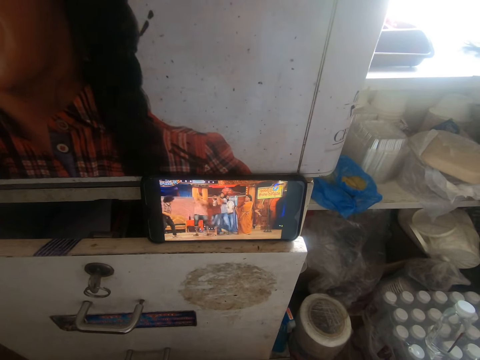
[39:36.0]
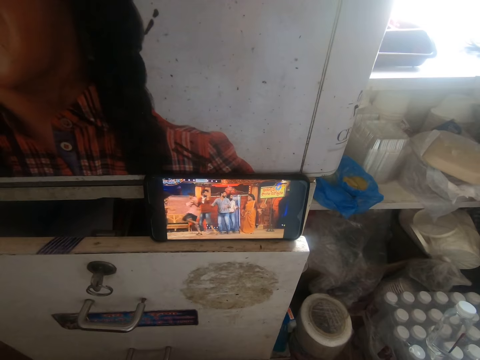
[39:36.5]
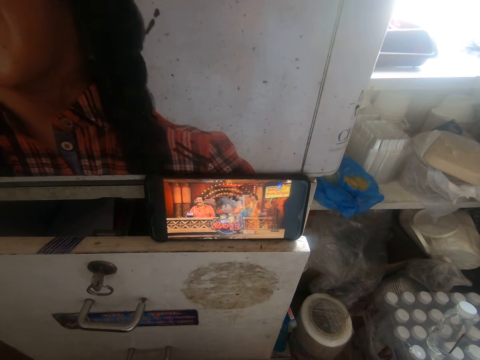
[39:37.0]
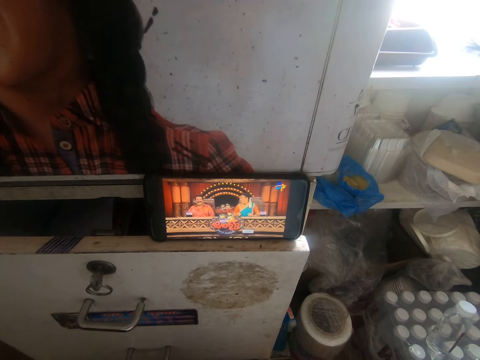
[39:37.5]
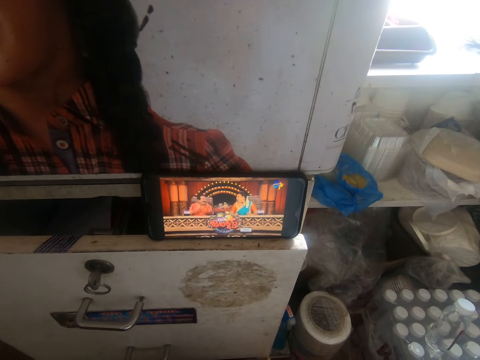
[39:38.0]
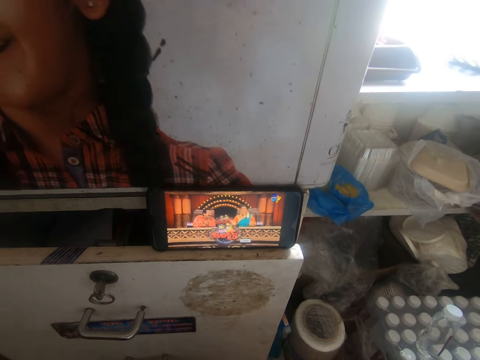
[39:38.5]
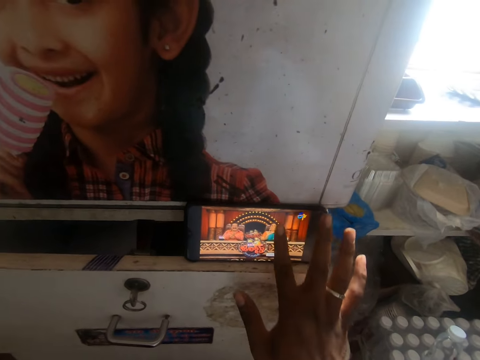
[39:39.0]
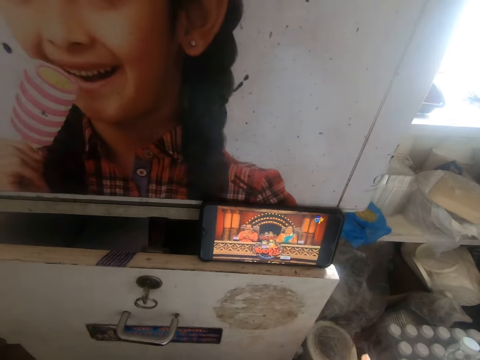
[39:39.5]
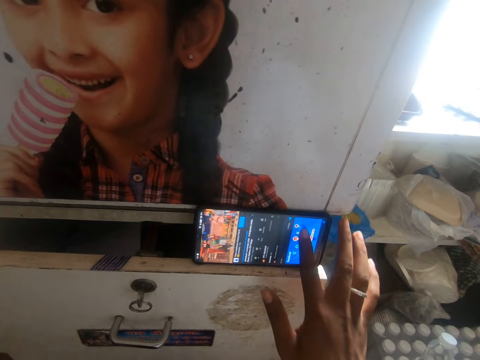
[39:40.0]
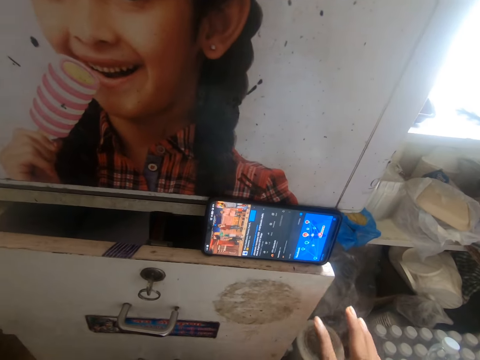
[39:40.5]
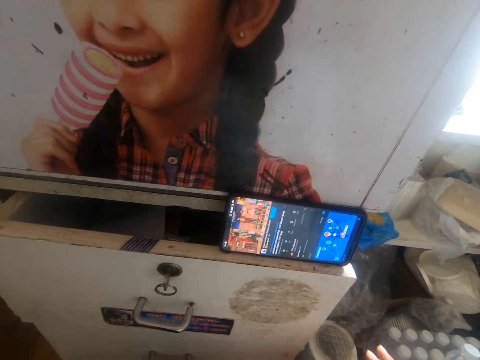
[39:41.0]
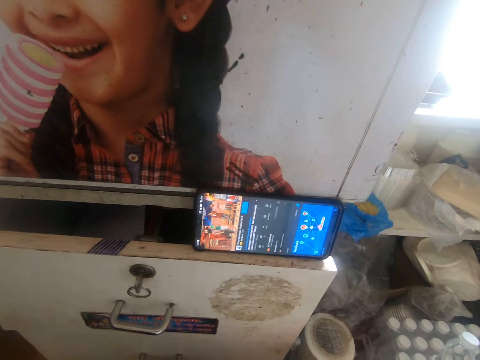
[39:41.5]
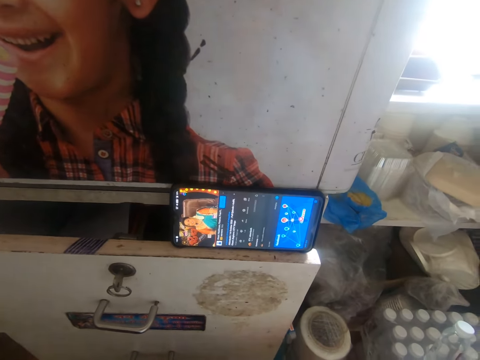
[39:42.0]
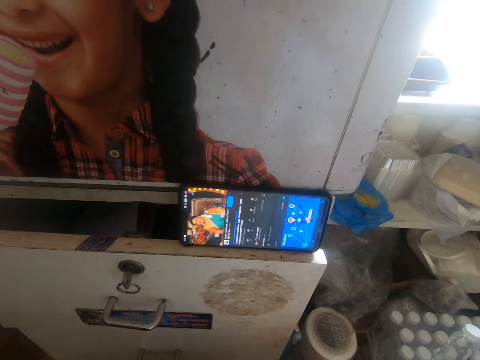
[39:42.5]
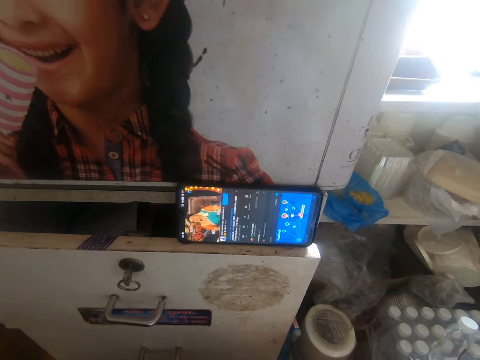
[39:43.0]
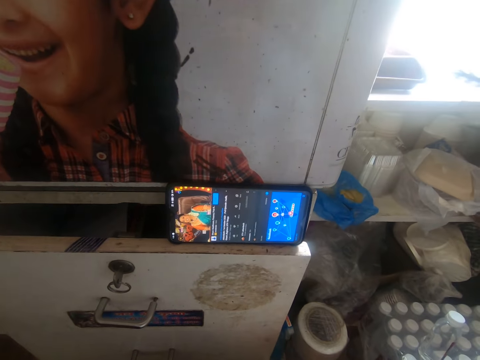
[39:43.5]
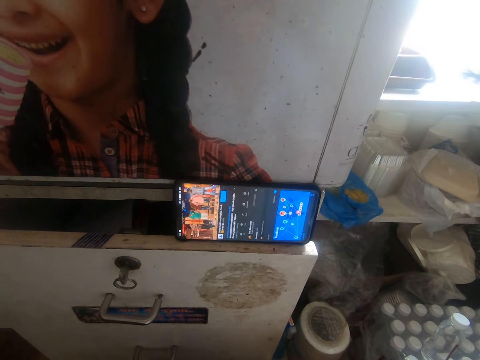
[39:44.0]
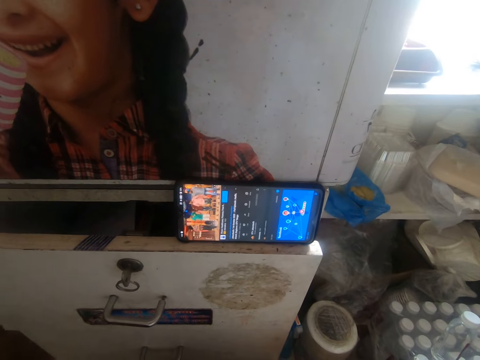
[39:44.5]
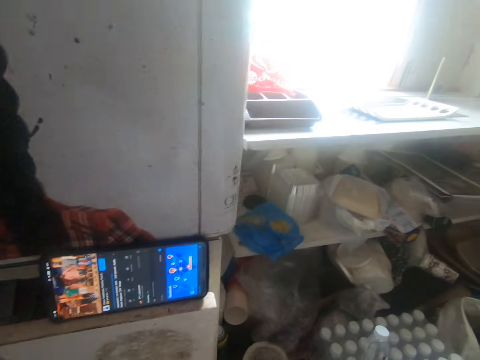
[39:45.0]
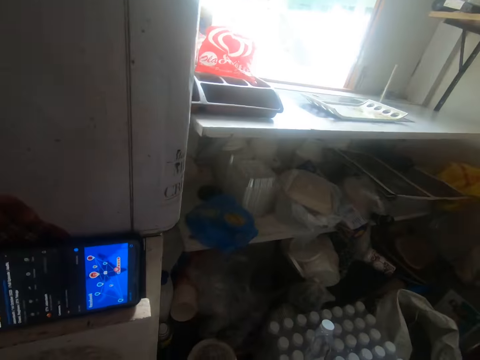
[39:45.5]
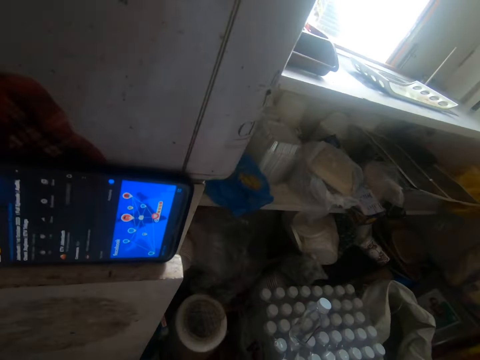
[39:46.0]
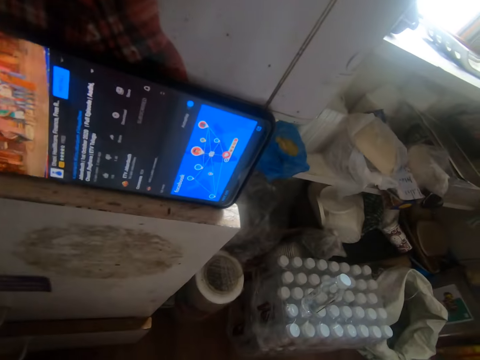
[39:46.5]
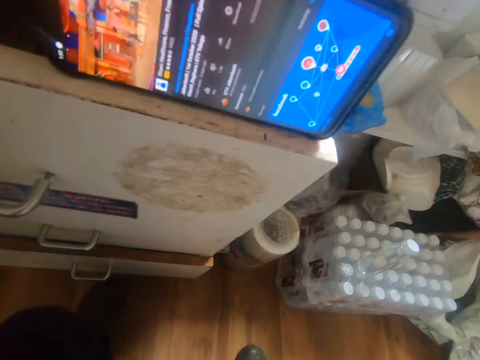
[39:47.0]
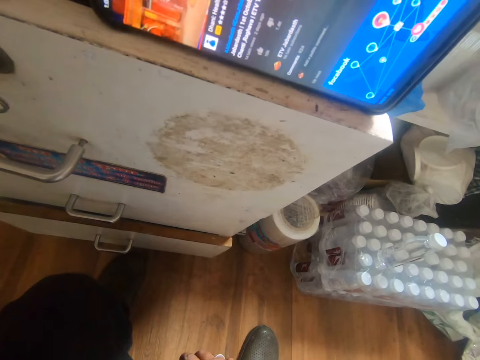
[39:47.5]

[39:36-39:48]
The camera wearer operates his phone with his right index finger. He watches a movie.

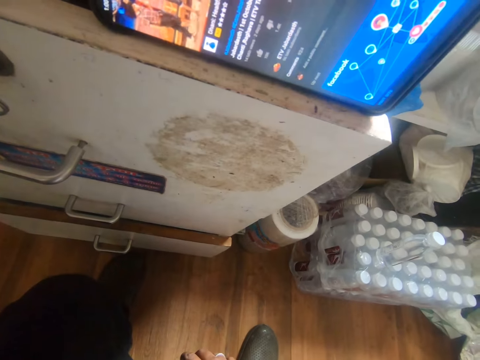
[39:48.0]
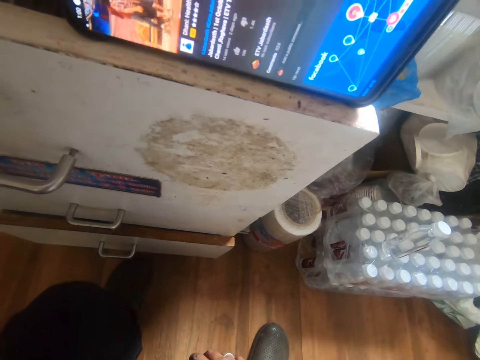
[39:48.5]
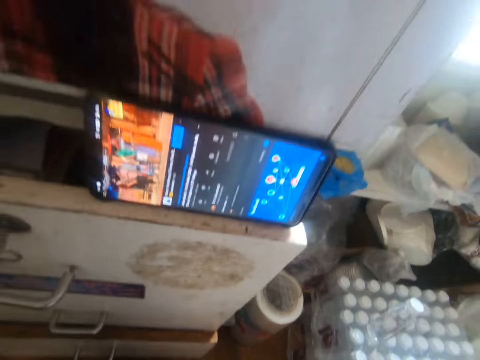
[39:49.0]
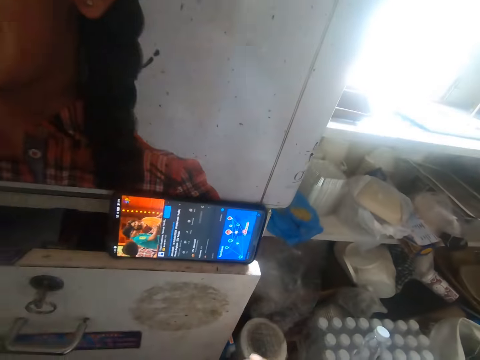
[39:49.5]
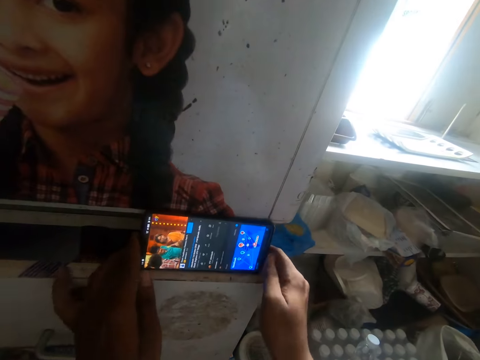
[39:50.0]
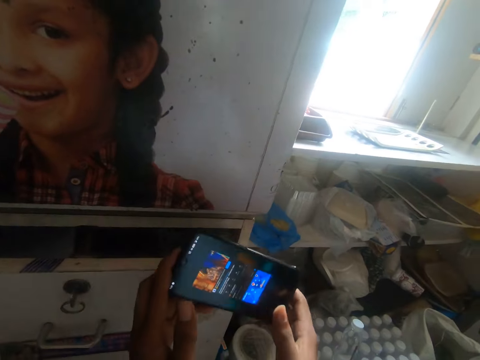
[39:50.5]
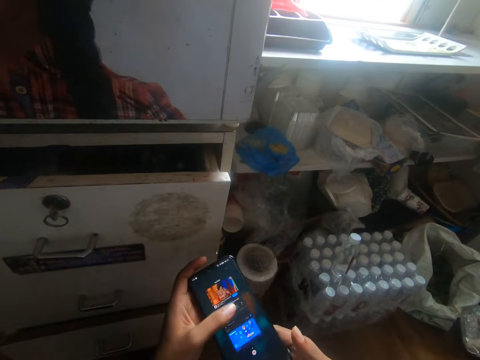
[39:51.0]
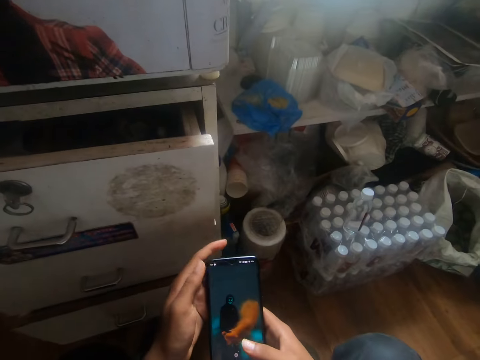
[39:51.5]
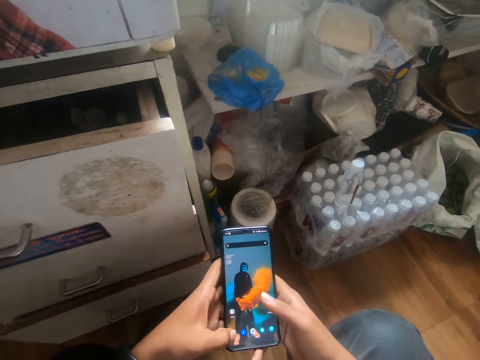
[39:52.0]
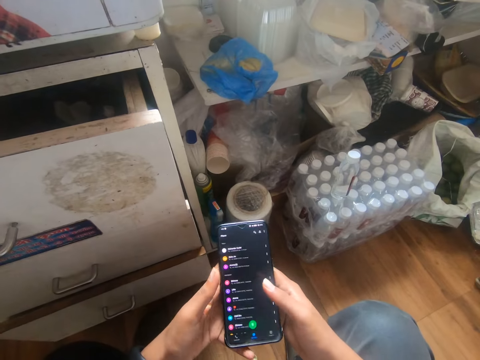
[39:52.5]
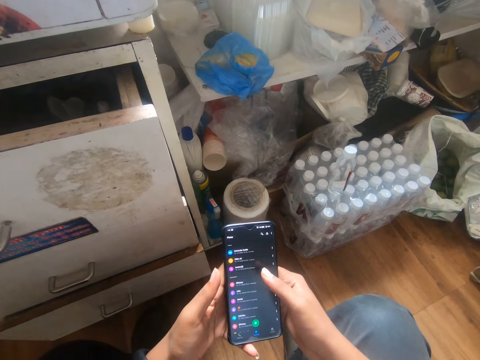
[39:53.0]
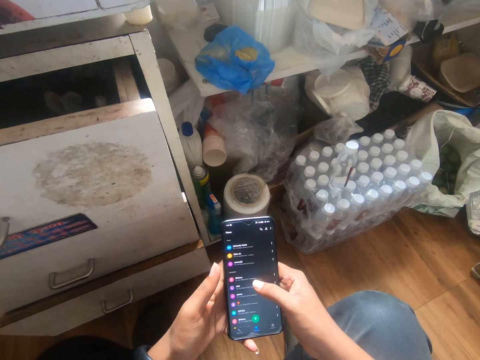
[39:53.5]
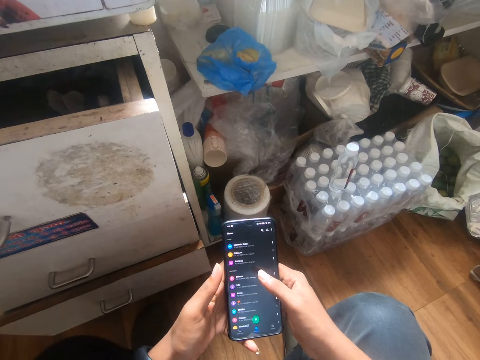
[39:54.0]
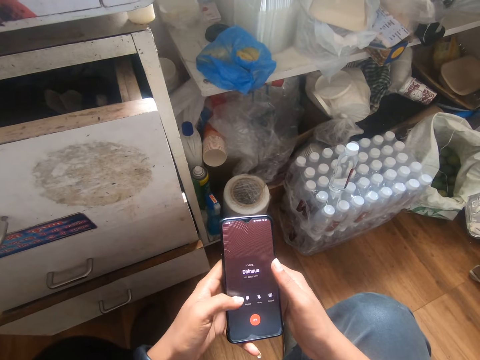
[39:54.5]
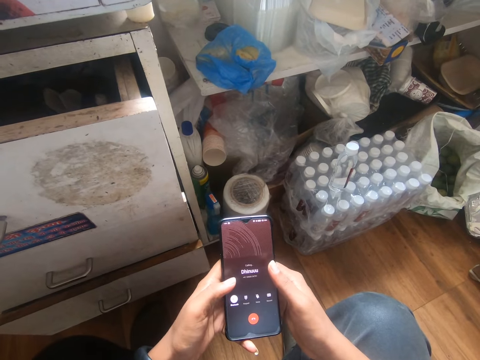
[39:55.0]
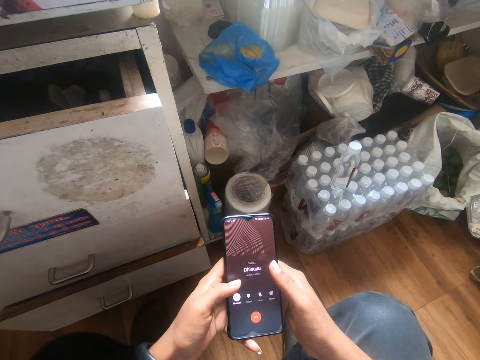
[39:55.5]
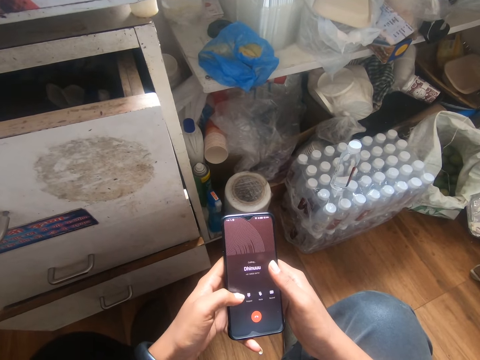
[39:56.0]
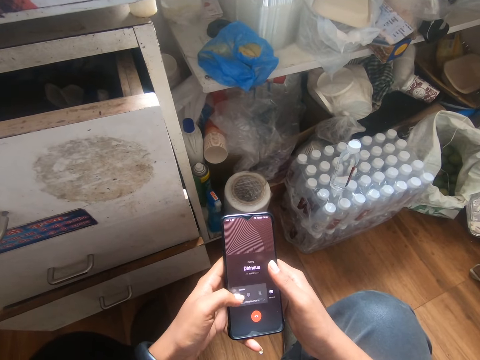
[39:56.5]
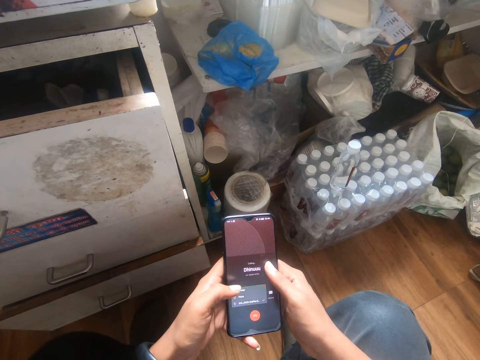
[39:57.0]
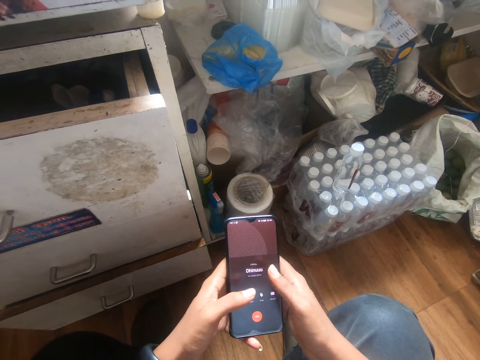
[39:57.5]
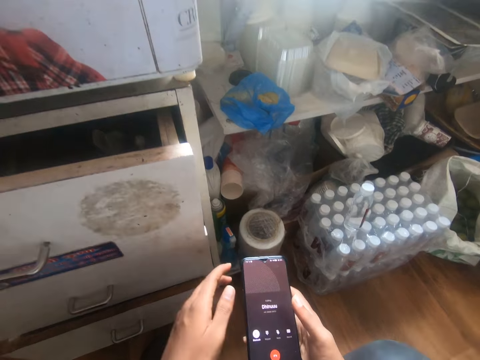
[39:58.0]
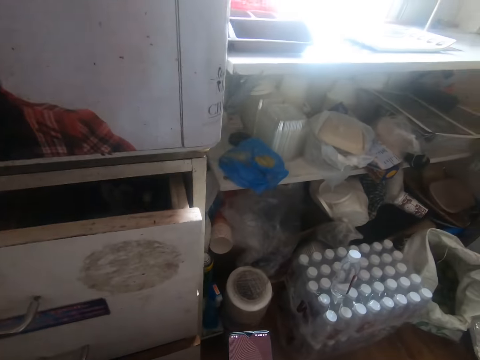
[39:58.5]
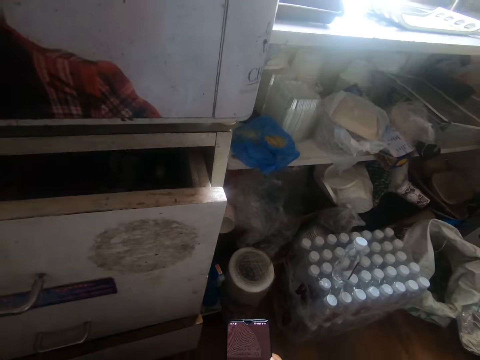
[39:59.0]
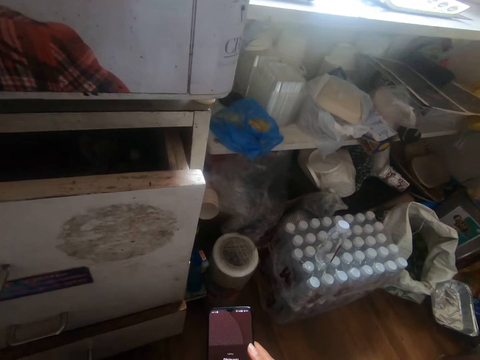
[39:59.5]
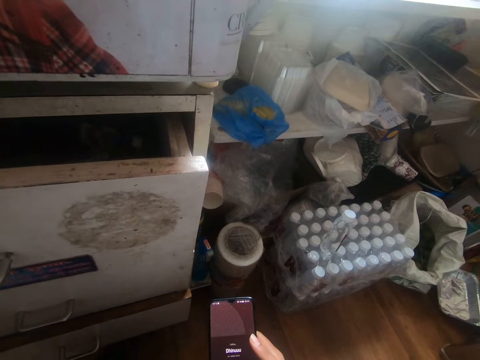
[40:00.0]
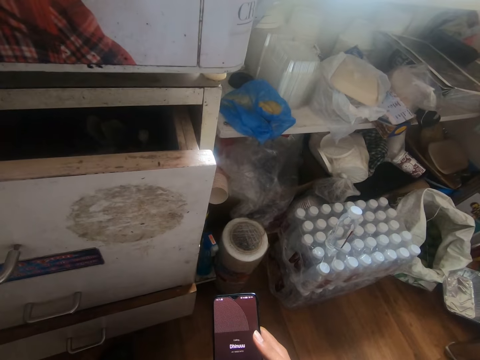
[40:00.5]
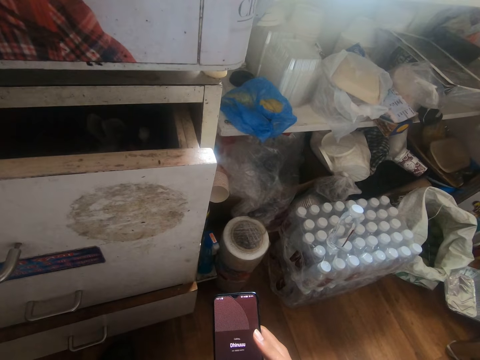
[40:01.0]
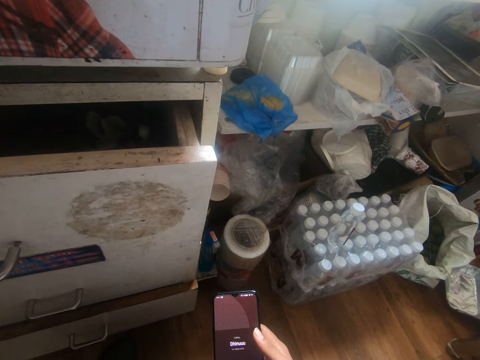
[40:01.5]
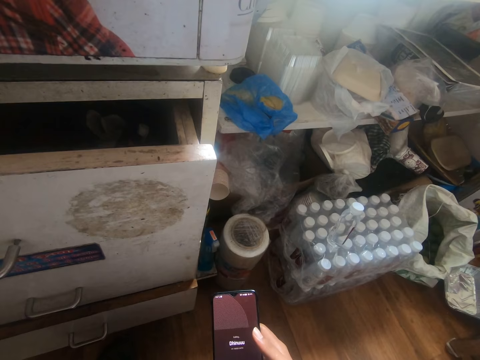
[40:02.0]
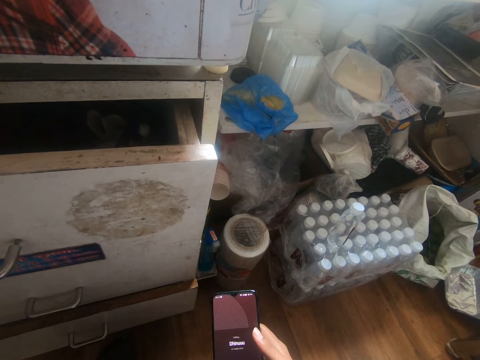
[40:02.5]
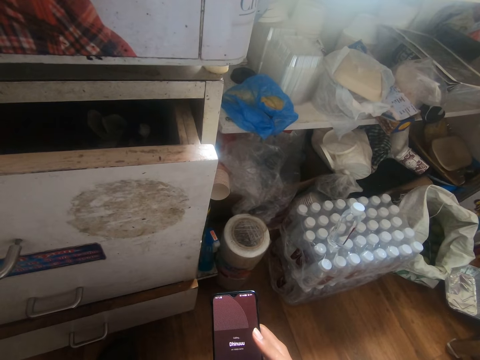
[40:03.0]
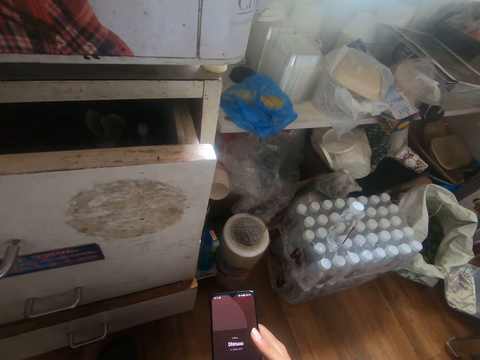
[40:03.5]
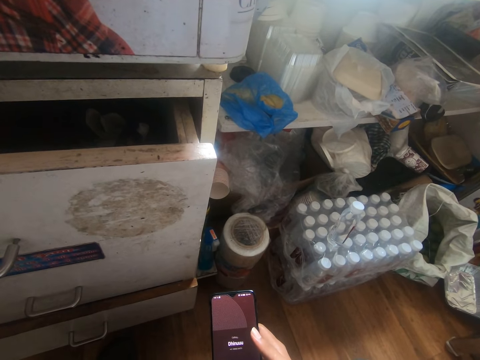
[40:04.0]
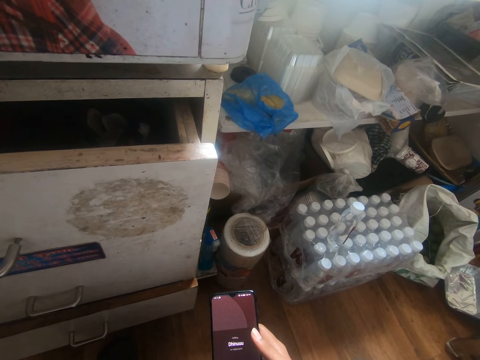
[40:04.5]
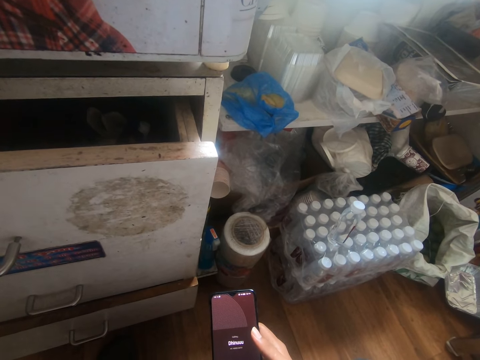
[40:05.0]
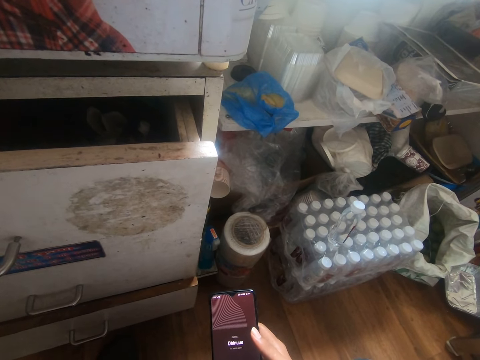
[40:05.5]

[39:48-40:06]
The camera wearer picks the phone from the cabinet with both hands. He operates the phone in both hands with both hands. He scrolls the phone. He removes his left hand from the phone in both hands.
